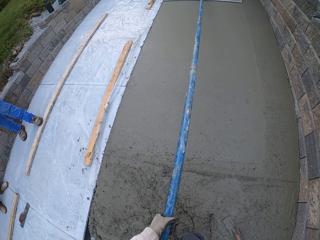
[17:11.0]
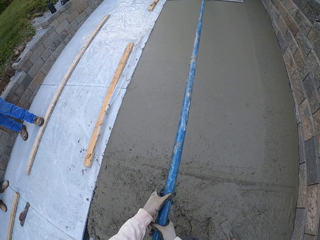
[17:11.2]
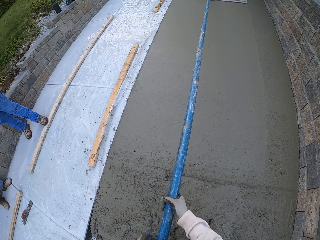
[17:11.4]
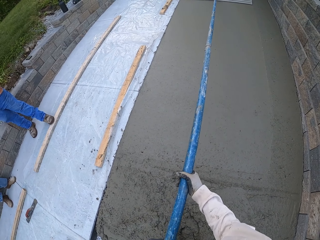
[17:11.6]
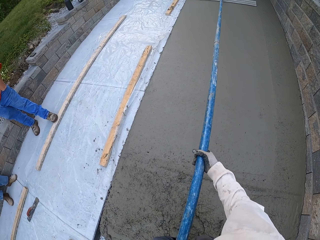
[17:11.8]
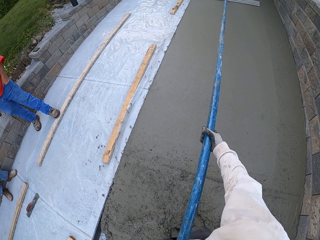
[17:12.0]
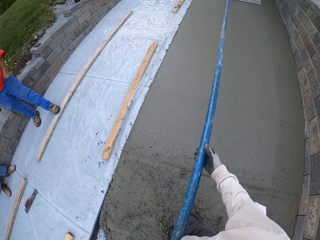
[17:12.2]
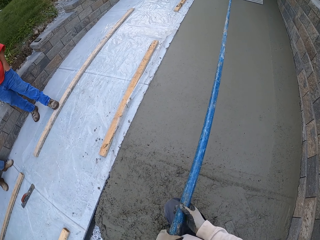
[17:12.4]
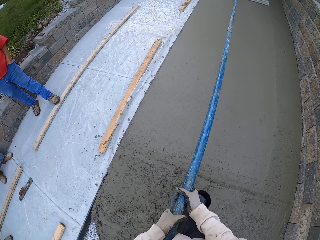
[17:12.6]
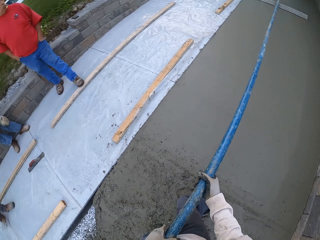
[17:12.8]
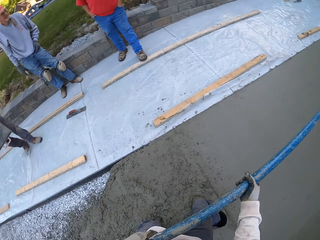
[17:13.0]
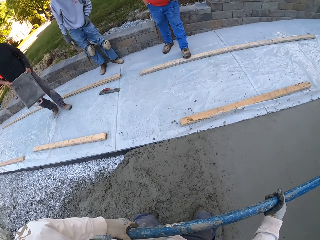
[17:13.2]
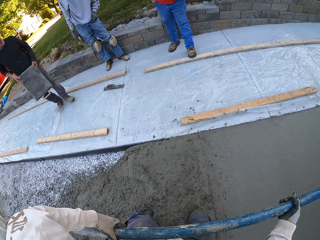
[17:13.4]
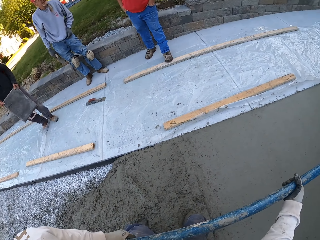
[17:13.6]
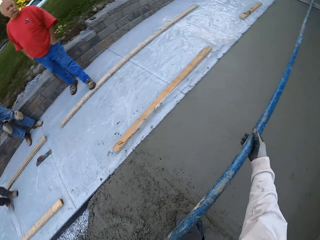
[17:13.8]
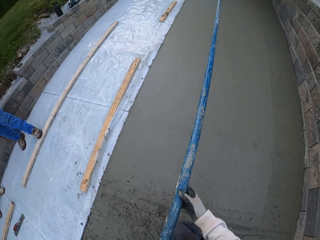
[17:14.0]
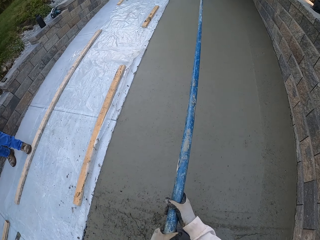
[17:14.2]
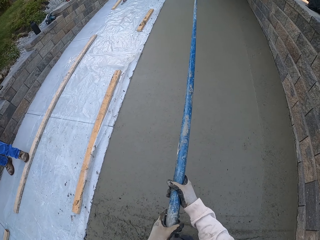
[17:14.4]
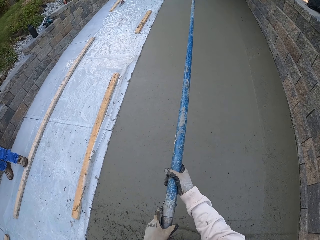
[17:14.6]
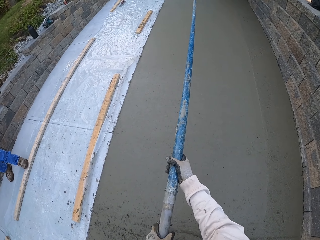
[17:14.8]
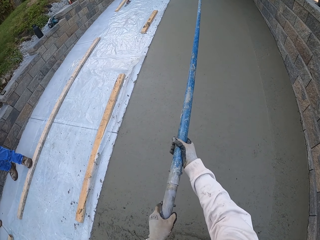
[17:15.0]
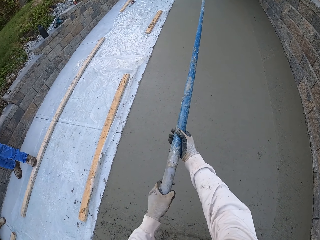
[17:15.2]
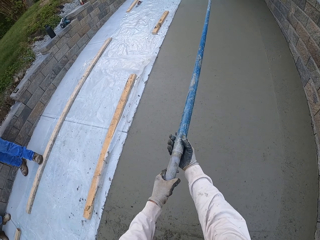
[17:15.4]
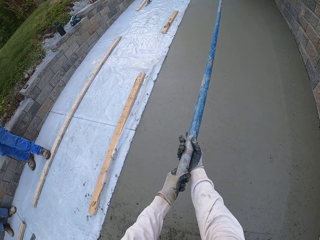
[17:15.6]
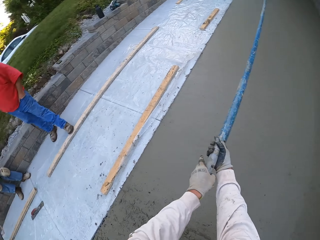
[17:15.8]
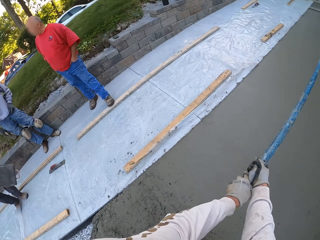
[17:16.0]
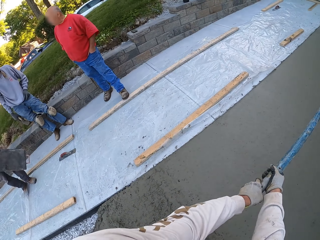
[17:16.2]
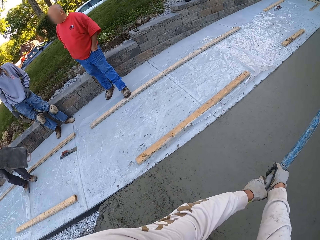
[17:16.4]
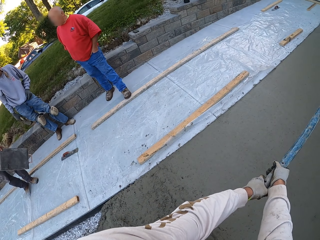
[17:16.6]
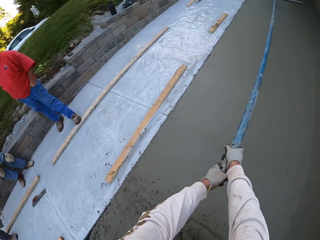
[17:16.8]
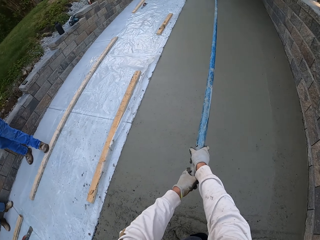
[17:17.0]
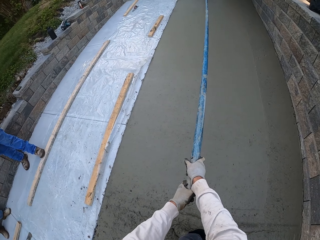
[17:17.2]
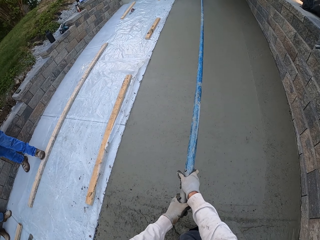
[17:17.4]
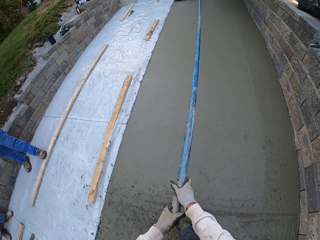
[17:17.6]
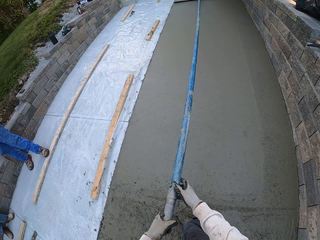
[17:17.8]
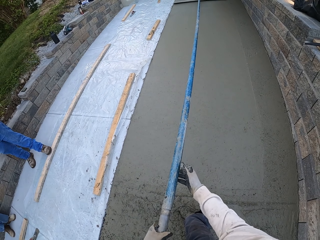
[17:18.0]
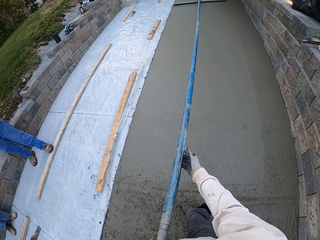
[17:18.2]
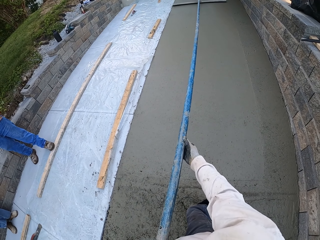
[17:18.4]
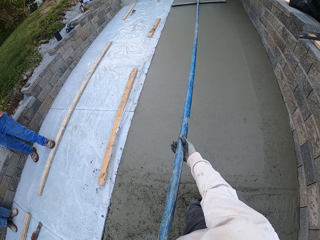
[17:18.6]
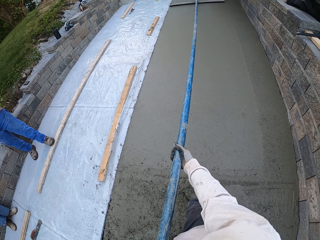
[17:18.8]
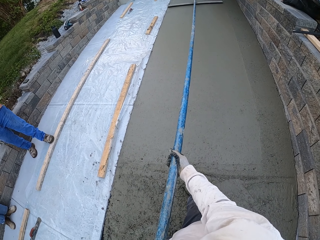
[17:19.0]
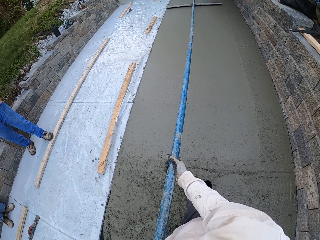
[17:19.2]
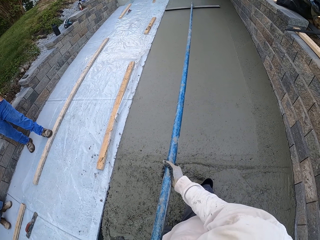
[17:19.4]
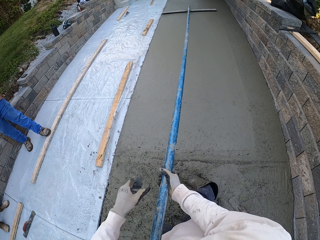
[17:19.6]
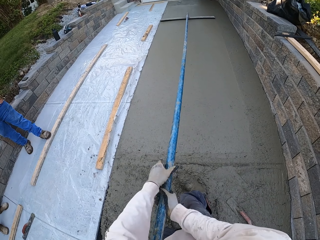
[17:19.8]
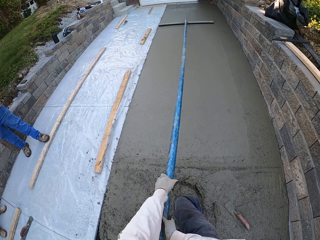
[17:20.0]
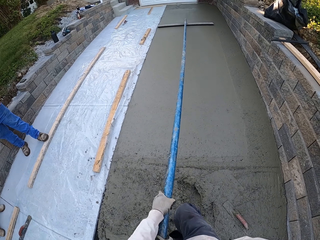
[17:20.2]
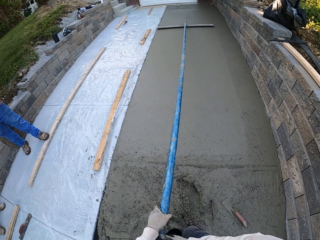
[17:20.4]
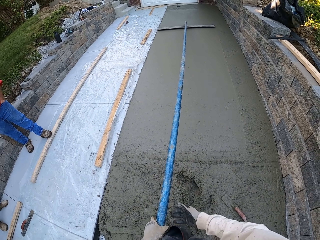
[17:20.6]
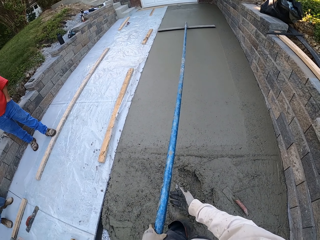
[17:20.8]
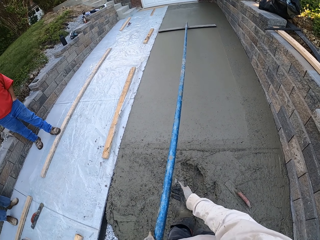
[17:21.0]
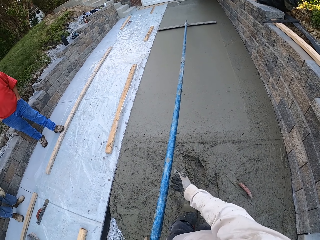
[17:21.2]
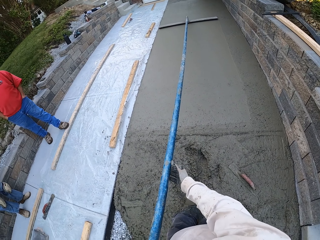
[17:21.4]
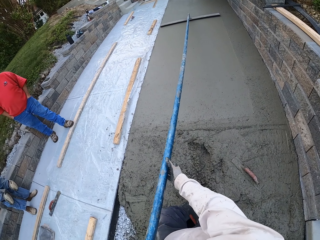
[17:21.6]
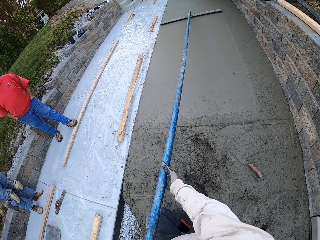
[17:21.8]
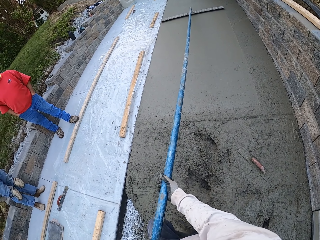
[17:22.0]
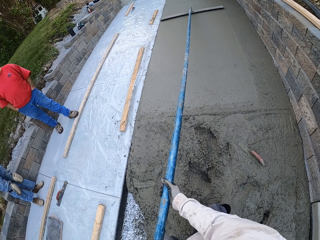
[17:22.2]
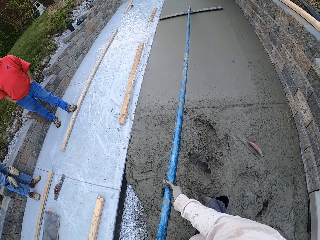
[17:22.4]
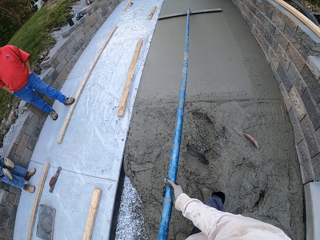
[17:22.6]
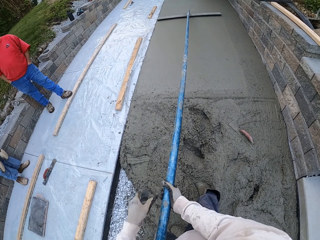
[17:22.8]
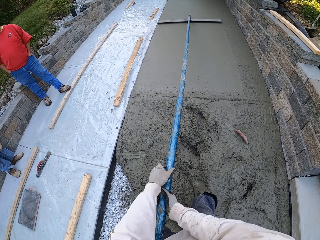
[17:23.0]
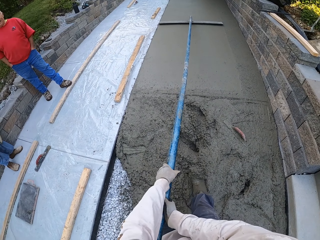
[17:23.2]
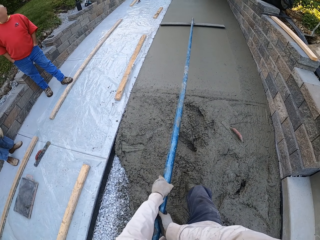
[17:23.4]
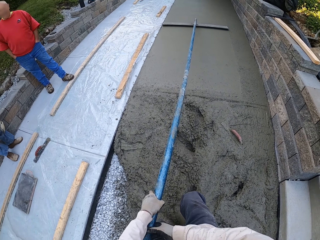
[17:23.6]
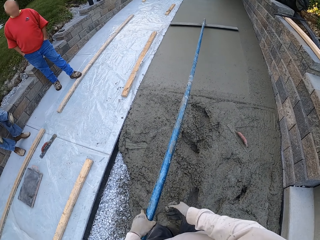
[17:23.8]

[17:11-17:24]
The camera wearer smoothens the floor. They look around. They smoothen the floor. They walk.

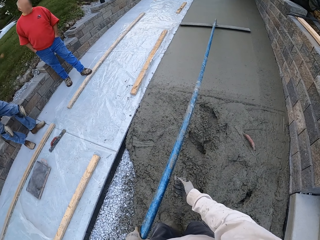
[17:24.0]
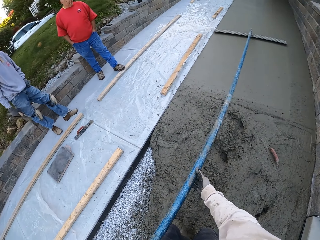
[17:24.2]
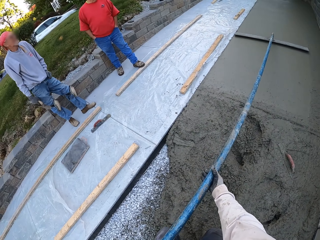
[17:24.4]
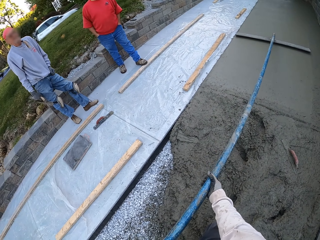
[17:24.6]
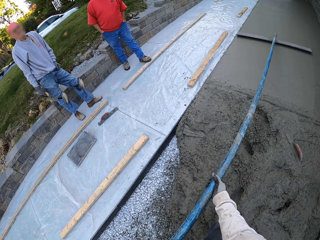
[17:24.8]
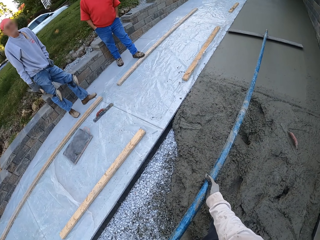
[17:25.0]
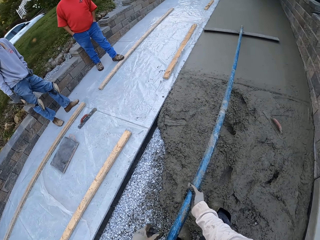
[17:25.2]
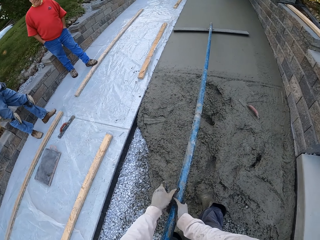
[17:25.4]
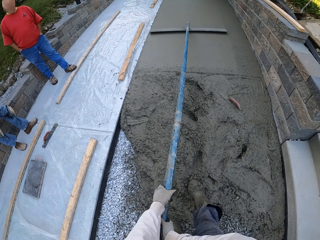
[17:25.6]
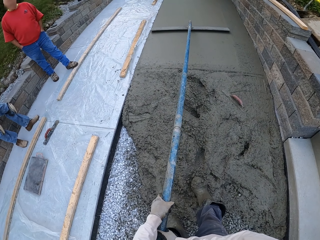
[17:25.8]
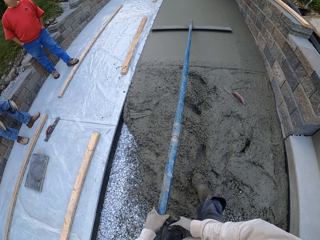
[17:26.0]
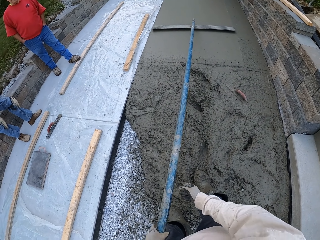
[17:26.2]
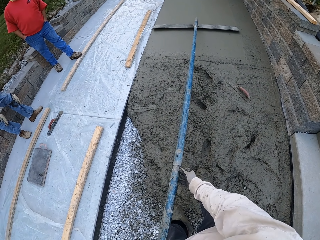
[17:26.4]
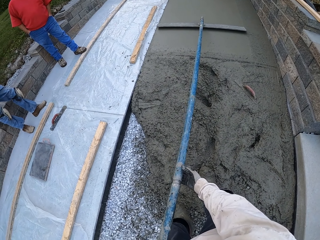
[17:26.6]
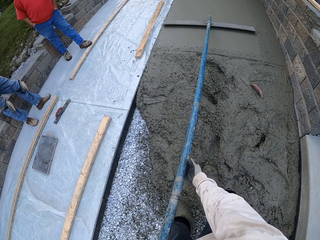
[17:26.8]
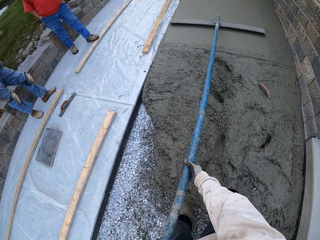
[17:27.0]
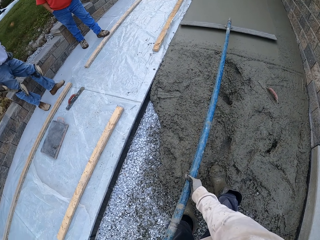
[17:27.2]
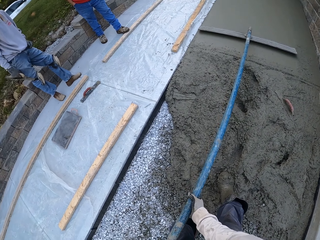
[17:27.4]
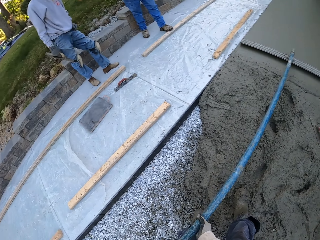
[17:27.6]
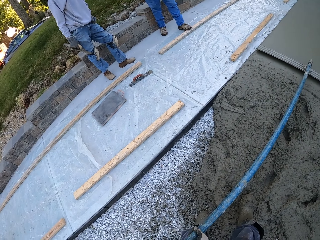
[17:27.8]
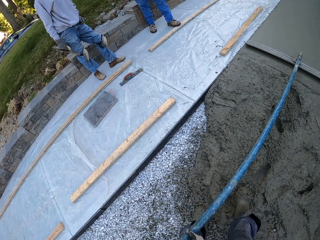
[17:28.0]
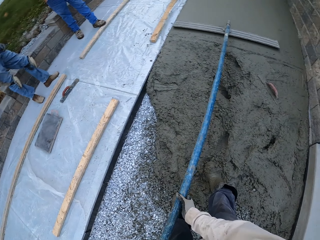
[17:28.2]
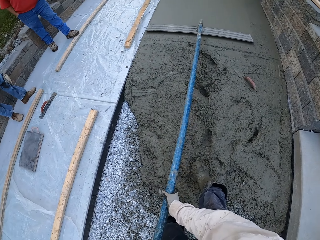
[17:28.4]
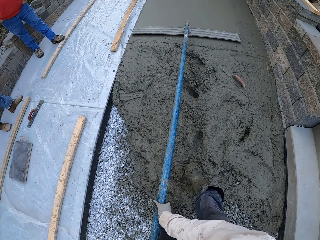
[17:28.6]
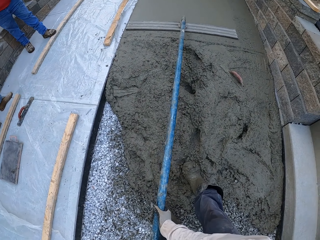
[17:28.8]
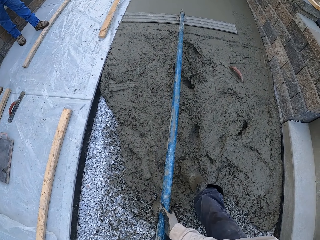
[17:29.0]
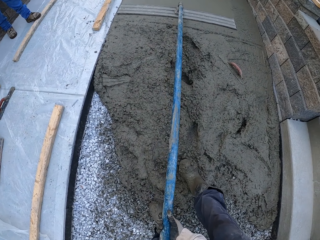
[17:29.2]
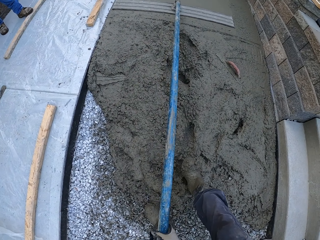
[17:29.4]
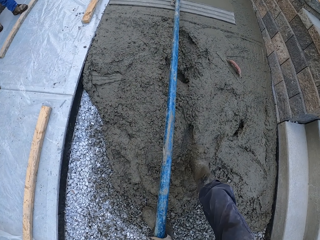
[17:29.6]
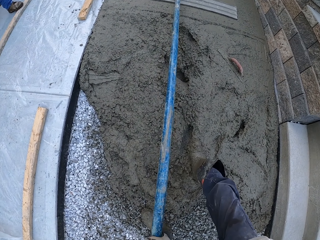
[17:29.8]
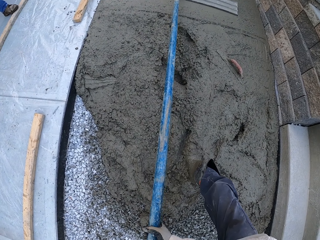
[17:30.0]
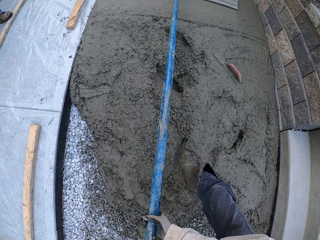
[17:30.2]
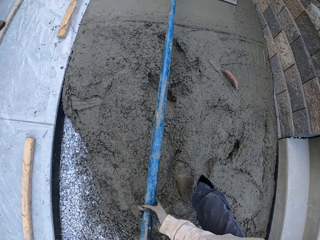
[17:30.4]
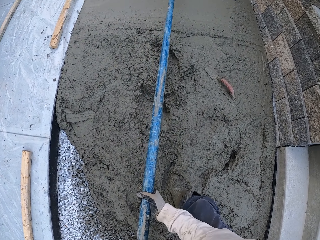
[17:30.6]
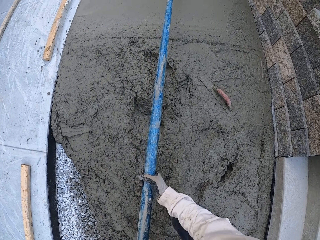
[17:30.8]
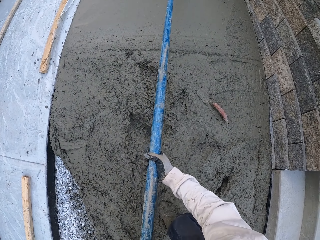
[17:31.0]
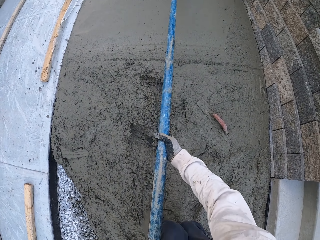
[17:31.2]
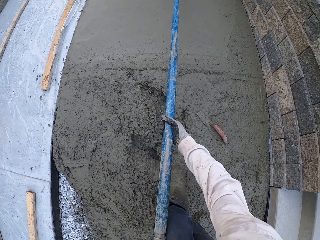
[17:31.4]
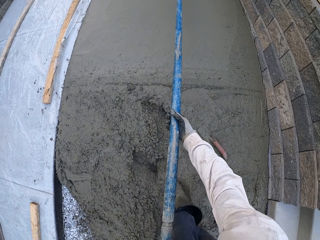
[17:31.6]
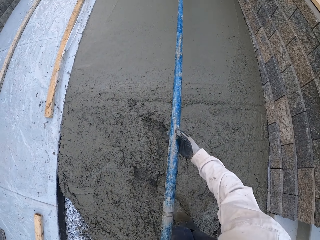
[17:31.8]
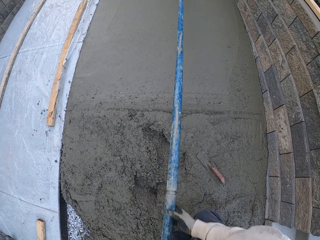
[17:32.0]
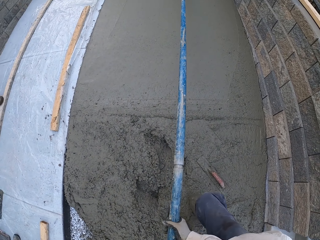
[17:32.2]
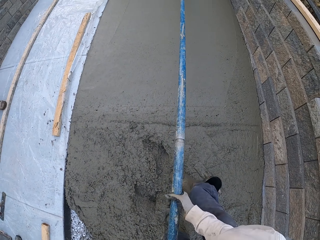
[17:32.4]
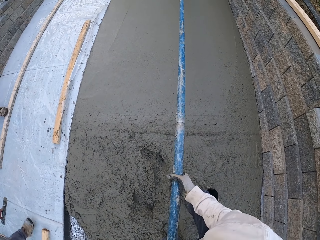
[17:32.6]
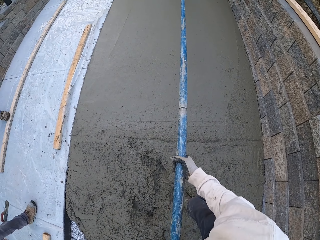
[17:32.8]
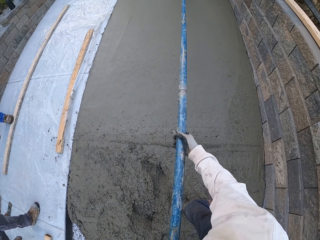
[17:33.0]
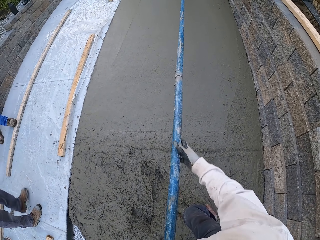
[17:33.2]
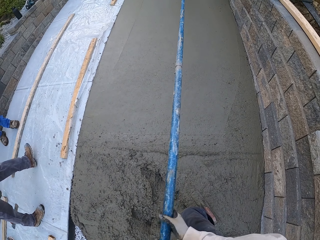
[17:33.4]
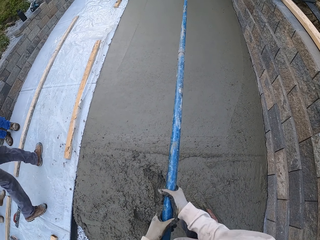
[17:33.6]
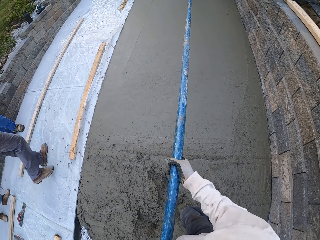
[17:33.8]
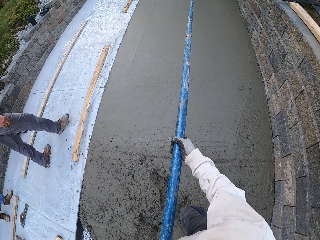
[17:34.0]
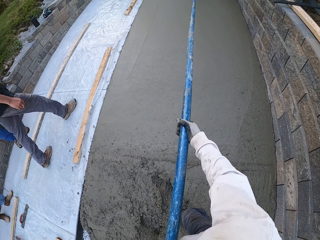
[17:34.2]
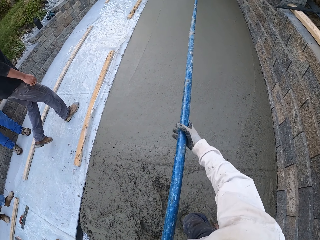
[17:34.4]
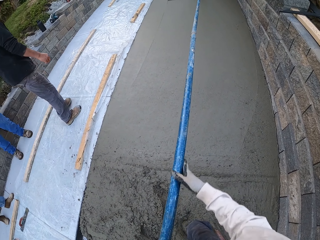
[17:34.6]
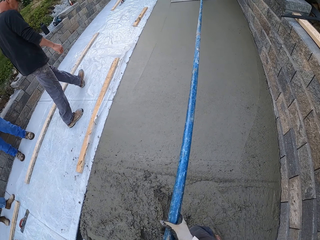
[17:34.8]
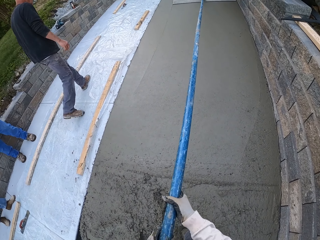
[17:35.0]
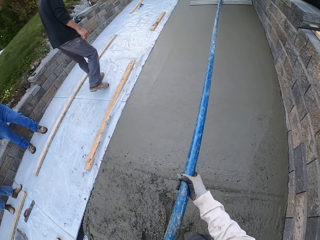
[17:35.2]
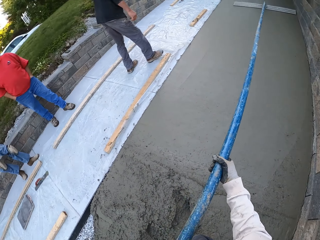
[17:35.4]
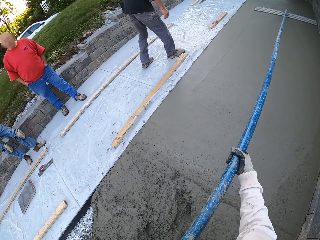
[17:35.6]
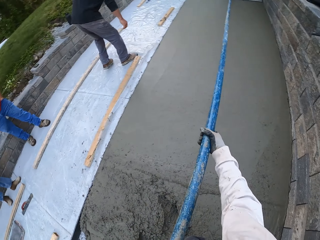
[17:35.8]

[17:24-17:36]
The camera wearer smoothens the floor. They look around. They smoothen the floor. They walk. They smoothen the floor. A man walks.
